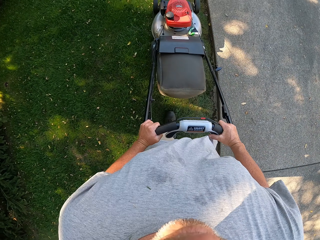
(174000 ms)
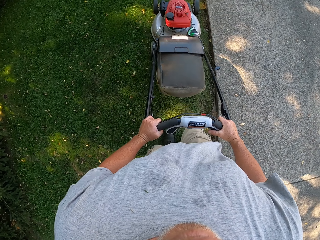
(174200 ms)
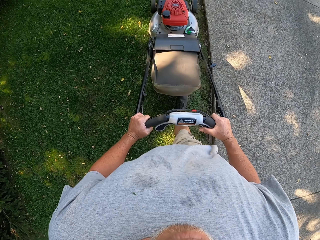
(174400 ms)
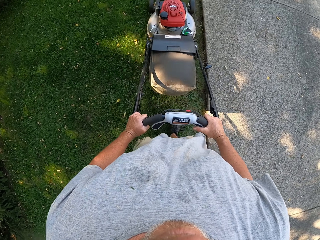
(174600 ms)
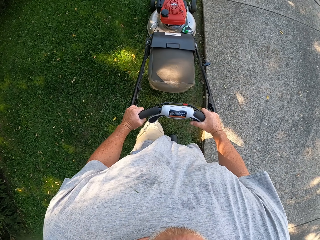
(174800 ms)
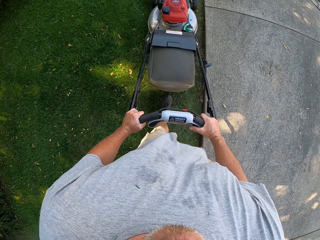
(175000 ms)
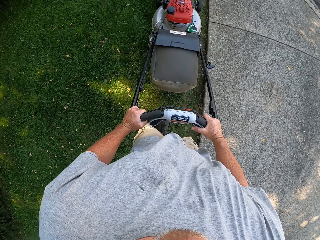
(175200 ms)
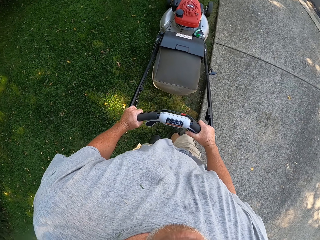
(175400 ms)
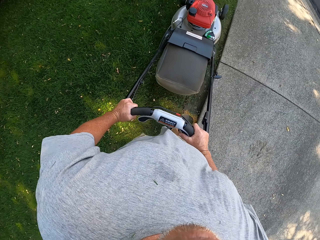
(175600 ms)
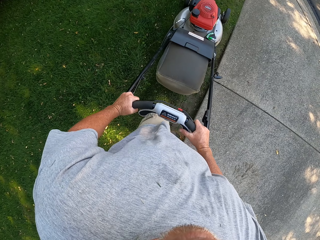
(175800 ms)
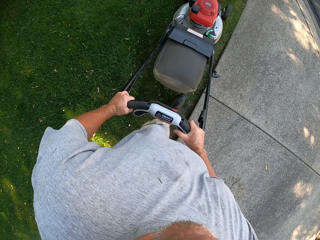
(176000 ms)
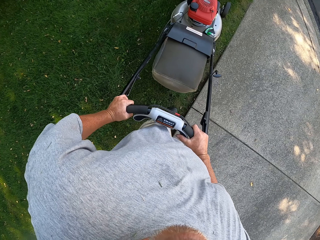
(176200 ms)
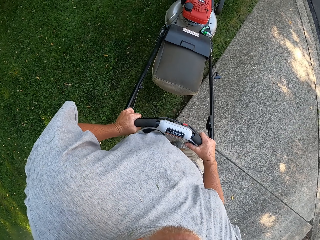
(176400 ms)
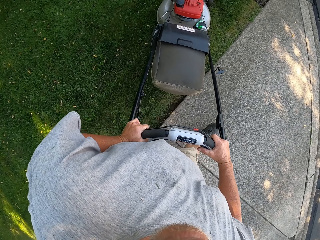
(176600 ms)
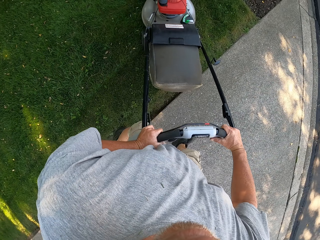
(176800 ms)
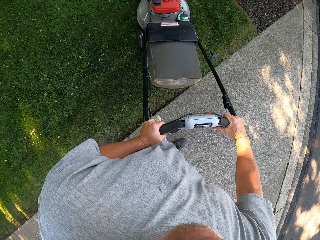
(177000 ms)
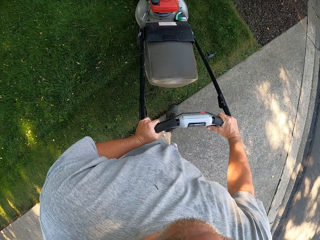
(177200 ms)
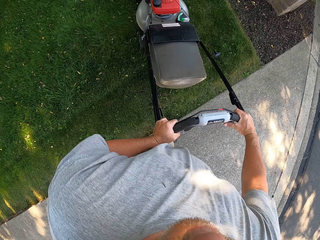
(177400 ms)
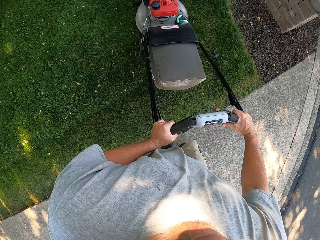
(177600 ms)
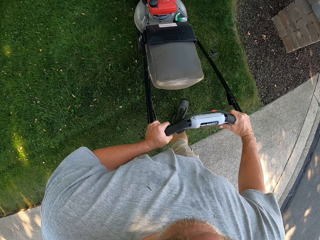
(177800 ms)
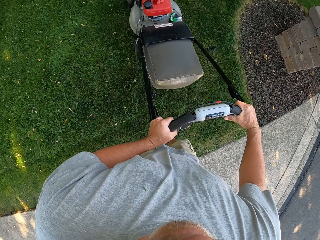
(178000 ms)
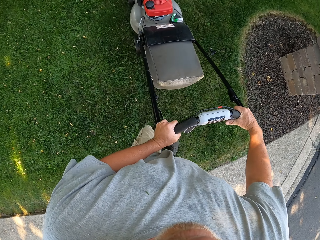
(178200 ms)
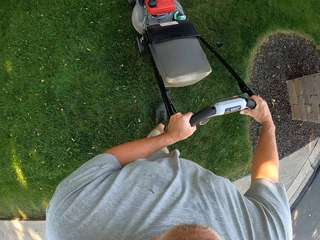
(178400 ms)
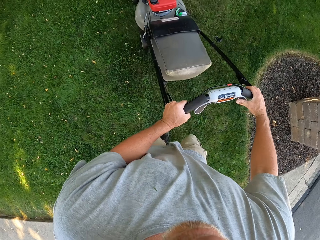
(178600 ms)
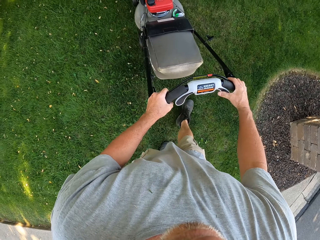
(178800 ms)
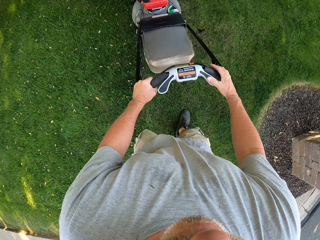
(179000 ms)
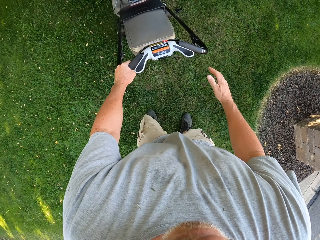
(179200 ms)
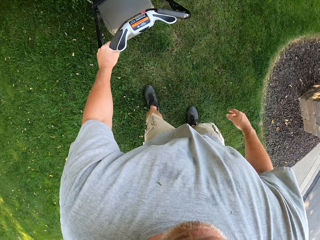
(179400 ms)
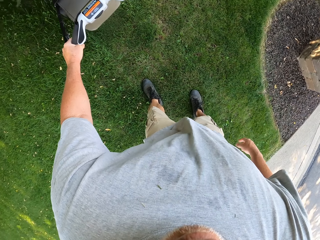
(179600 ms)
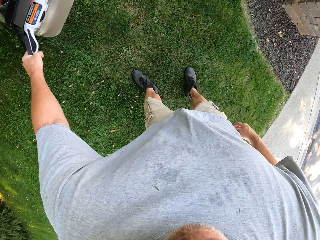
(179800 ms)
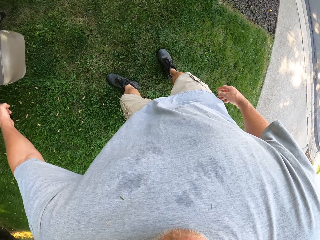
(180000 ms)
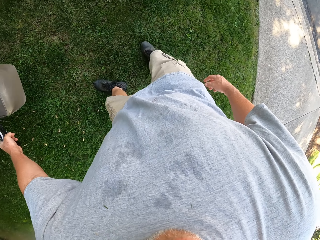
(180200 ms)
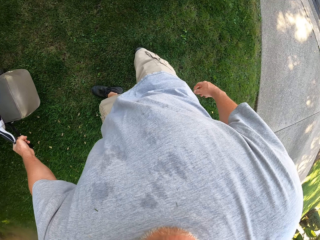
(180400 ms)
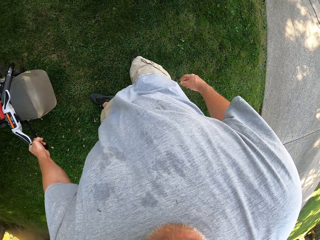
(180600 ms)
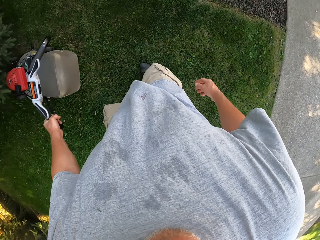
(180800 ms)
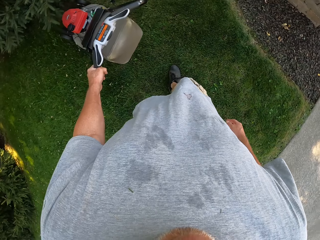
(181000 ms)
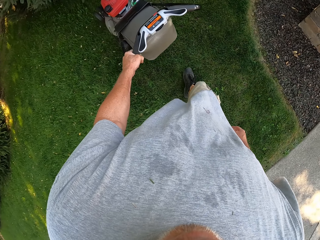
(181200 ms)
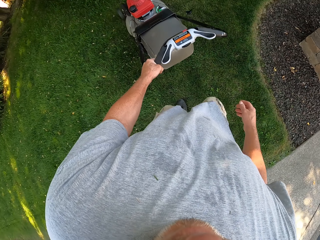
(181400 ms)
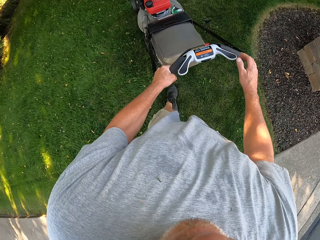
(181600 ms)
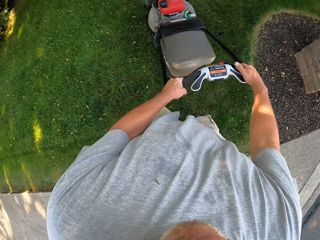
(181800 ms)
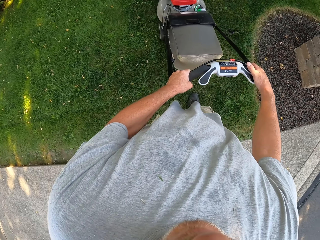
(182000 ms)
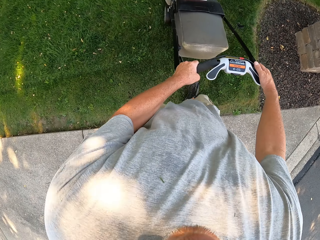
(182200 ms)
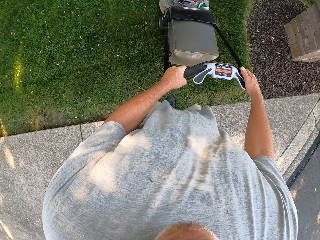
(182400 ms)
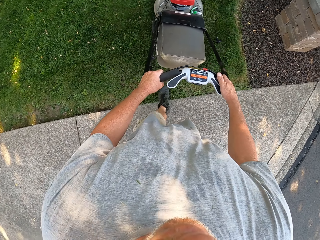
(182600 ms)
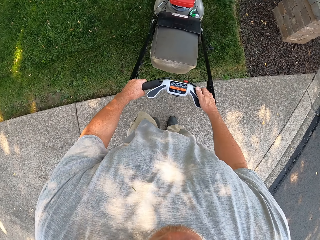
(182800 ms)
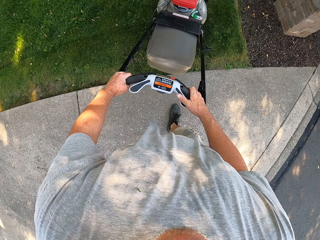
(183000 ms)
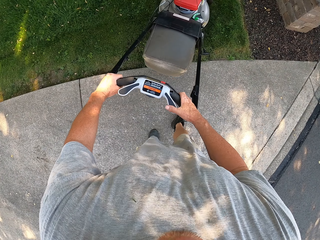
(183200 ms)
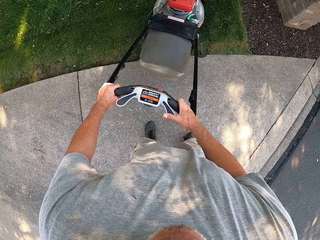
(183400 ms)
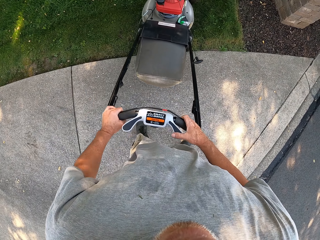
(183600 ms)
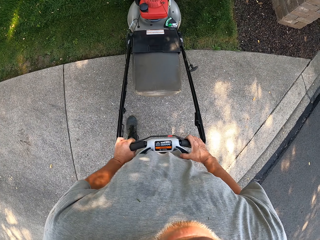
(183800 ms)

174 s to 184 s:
The camera wearer turns the lawn mower left. They push the lawn mower forward. They pull the lawn mower backwards.

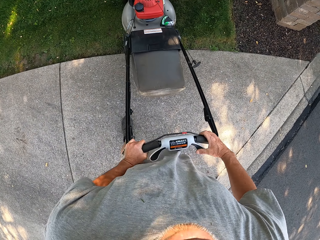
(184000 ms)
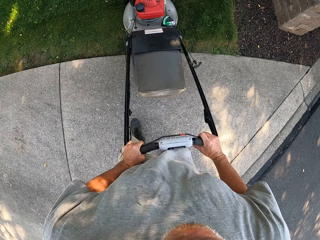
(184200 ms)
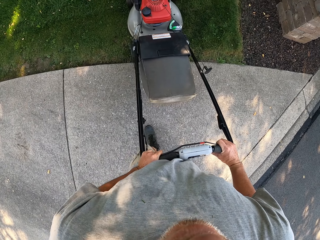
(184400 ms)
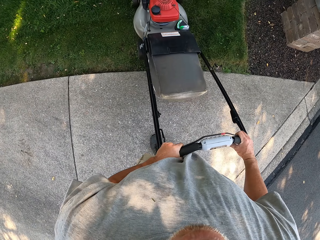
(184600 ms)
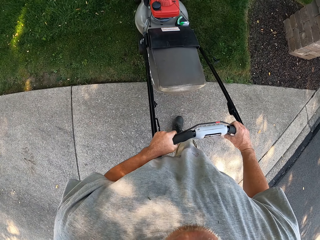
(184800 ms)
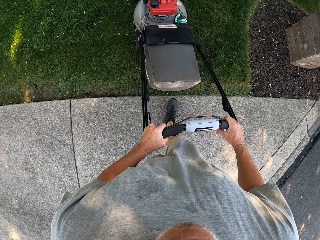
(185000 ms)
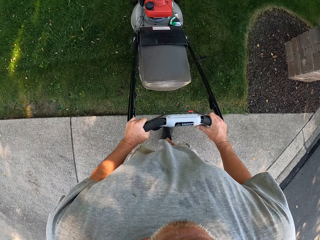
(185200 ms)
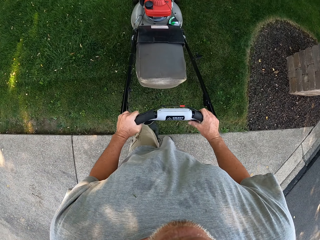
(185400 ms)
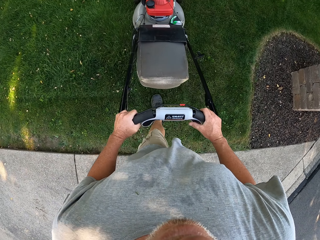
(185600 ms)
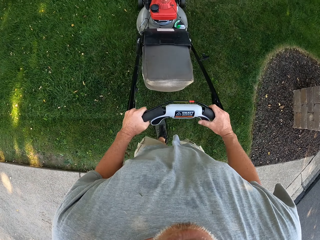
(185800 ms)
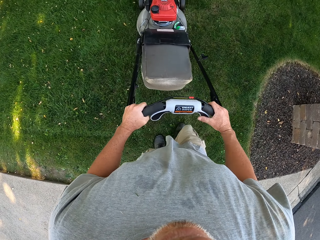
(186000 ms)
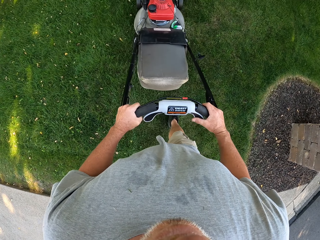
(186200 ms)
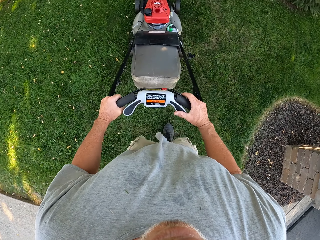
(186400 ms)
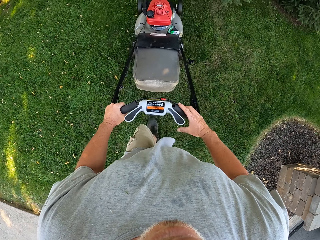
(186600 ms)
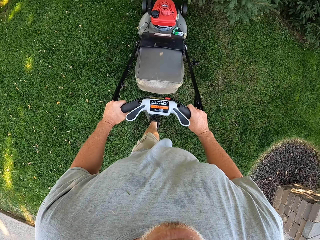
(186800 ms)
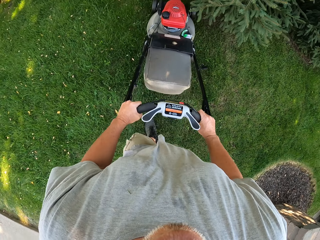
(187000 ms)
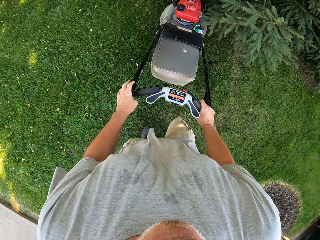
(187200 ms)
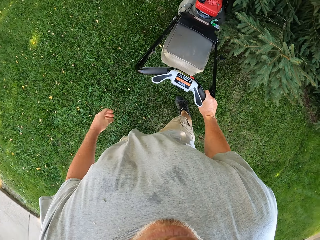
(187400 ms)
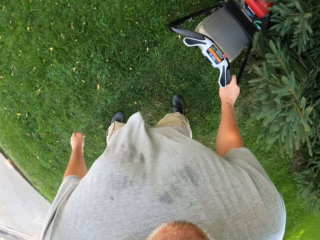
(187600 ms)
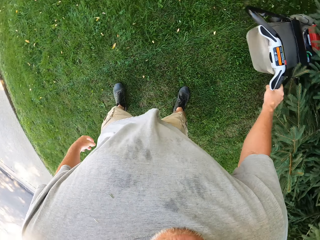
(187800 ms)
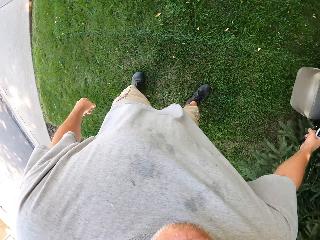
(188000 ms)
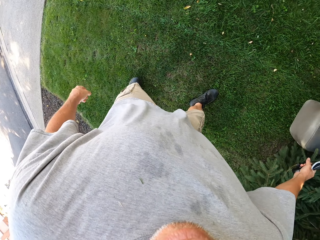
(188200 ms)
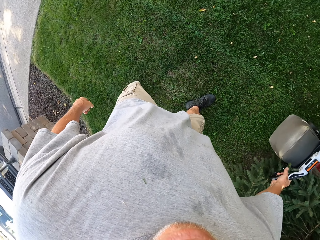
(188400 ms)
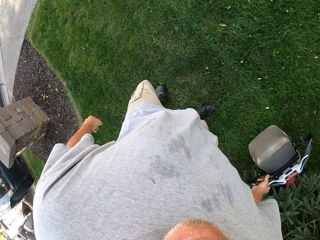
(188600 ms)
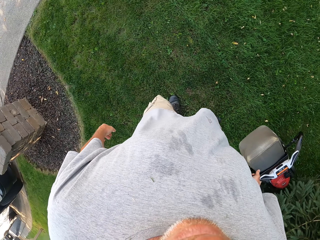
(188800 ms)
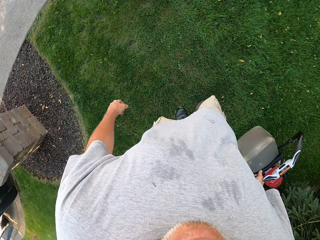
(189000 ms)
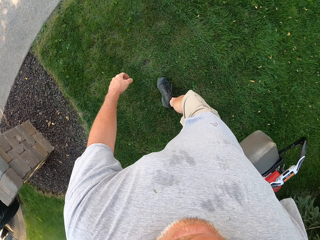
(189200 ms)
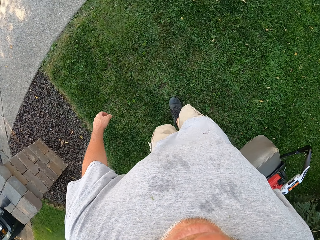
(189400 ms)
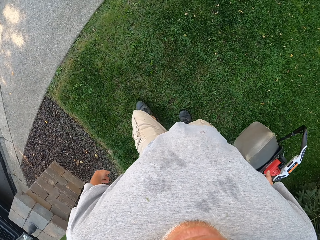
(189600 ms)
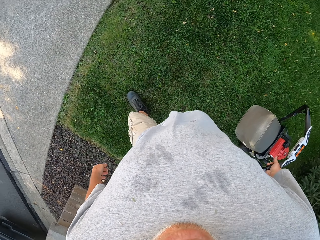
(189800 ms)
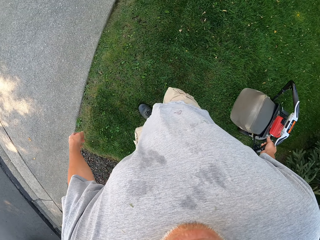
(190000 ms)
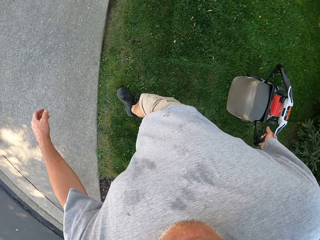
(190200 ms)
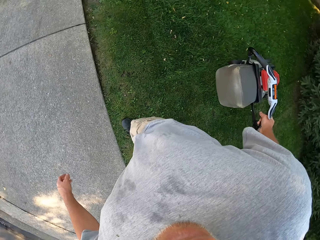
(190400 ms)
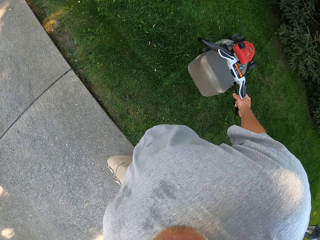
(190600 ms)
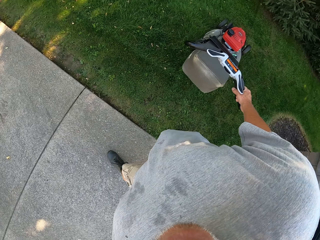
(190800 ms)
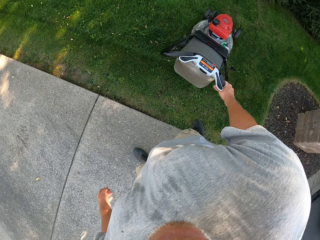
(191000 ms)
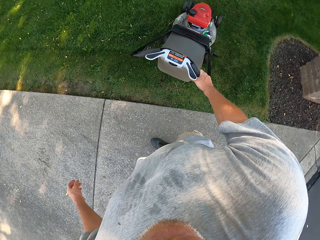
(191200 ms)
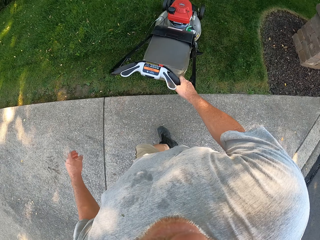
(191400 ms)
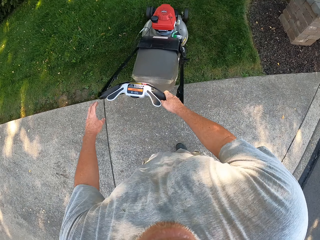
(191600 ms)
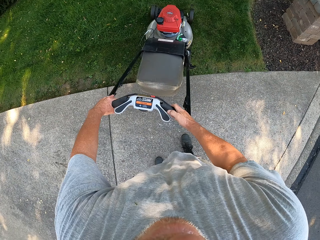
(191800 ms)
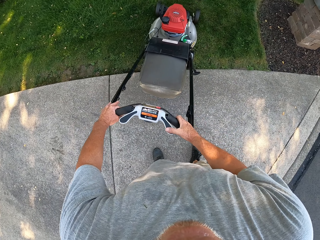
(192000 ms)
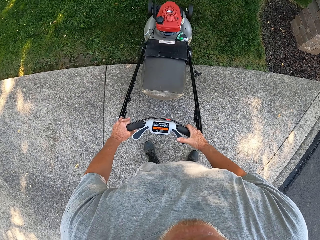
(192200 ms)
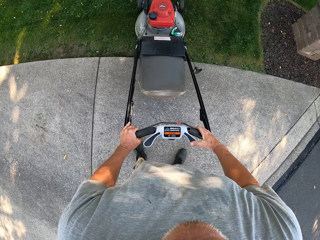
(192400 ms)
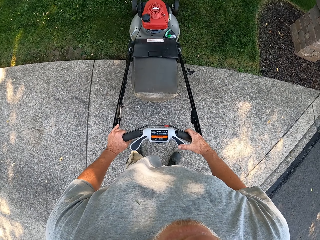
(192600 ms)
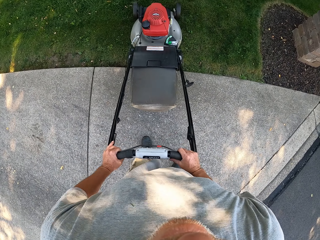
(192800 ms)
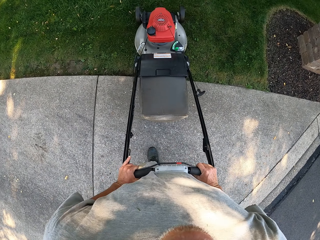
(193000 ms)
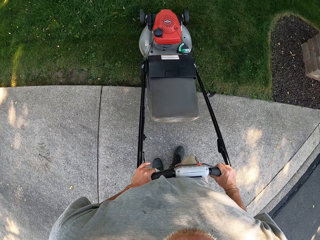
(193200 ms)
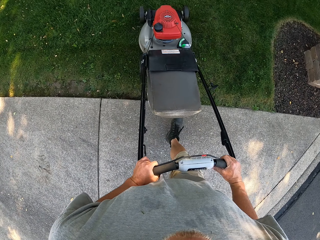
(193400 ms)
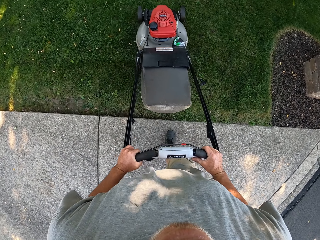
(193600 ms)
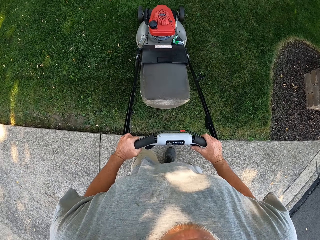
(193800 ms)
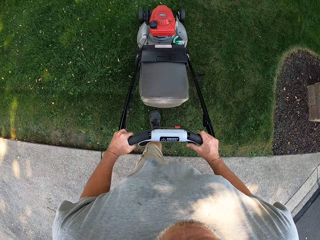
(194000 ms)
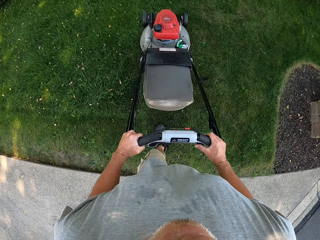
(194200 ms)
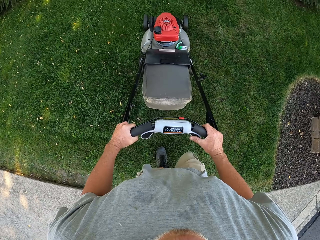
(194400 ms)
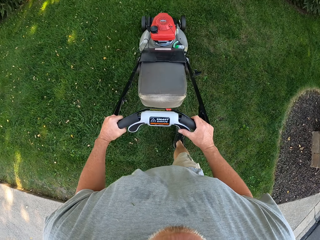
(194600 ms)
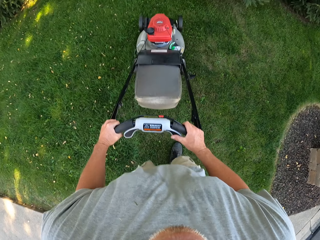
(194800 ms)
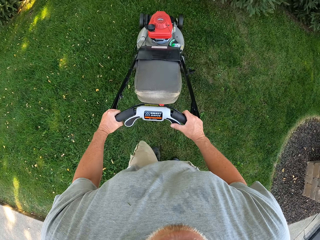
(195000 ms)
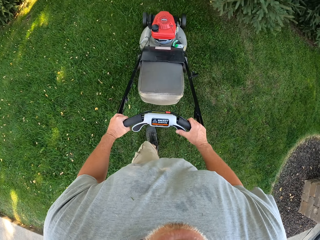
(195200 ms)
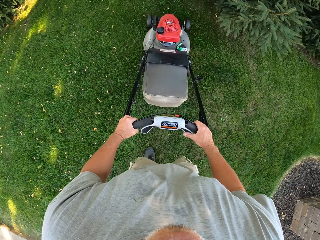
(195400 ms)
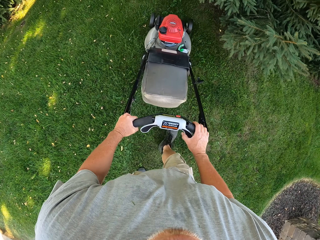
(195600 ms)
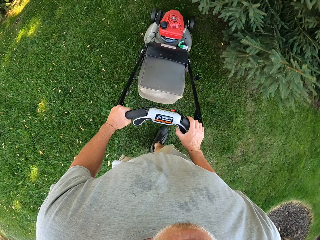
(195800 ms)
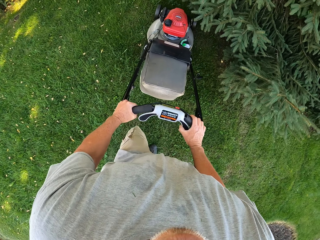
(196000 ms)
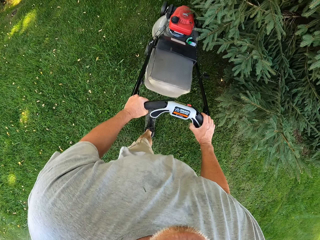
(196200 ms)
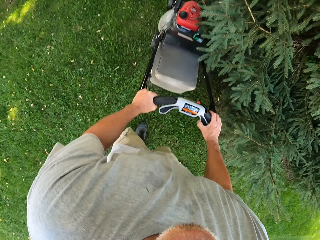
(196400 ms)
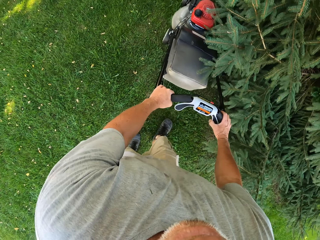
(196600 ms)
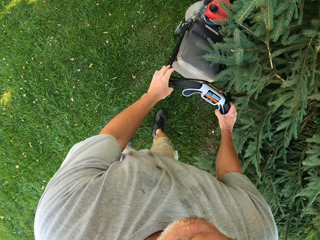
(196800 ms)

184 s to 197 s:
The camera wearer cuts the grass. They push the lawn mower forward. They pull the lawn mower backwards. They cut the grass. They push the lawn mower forward.
